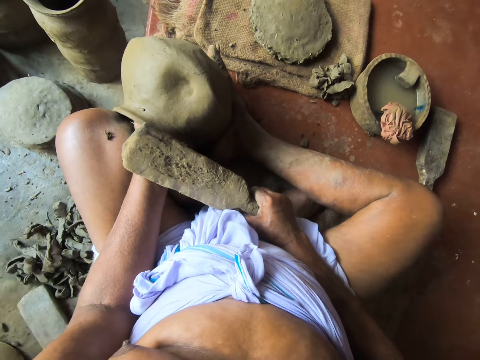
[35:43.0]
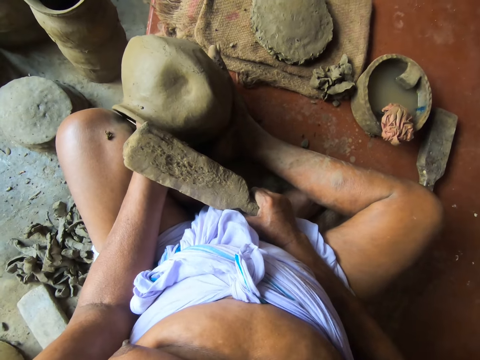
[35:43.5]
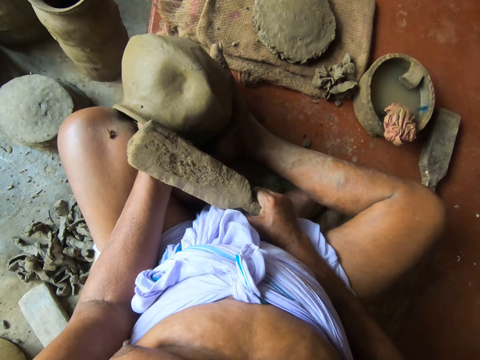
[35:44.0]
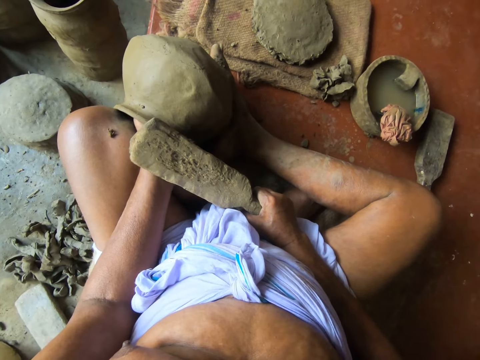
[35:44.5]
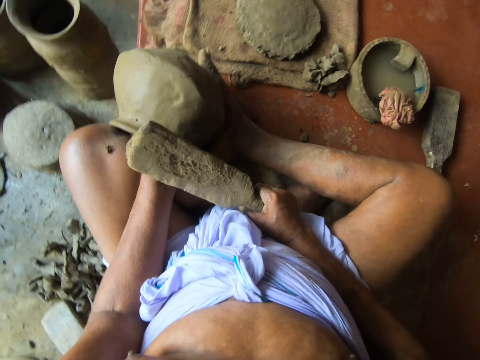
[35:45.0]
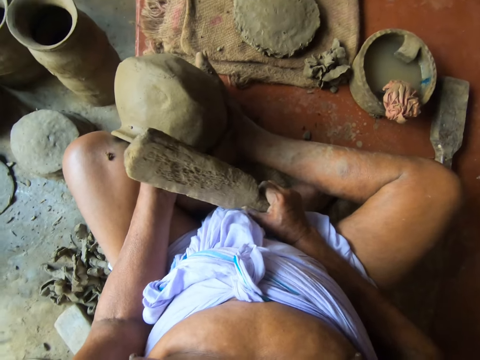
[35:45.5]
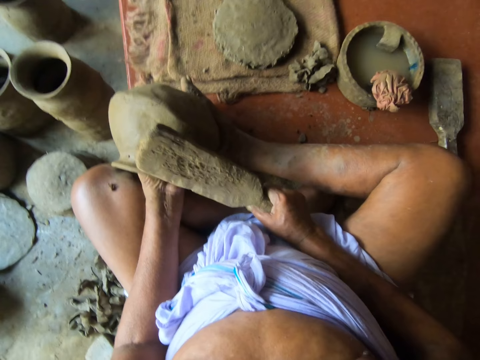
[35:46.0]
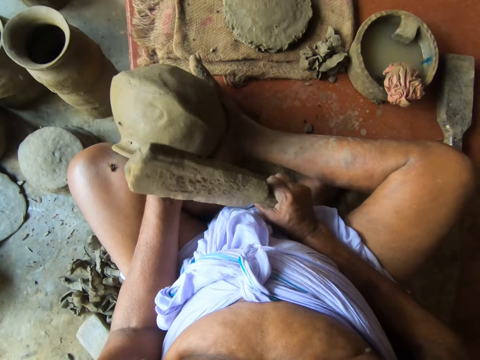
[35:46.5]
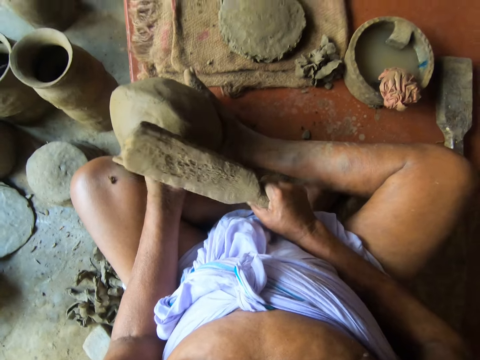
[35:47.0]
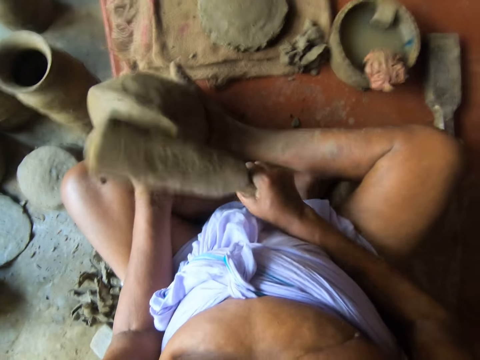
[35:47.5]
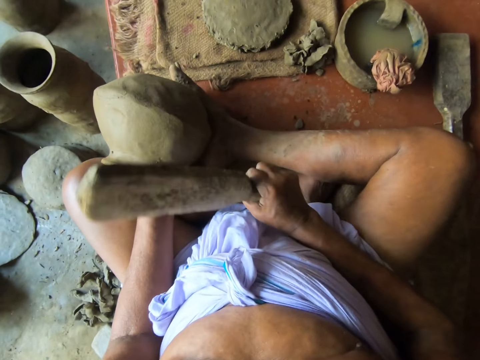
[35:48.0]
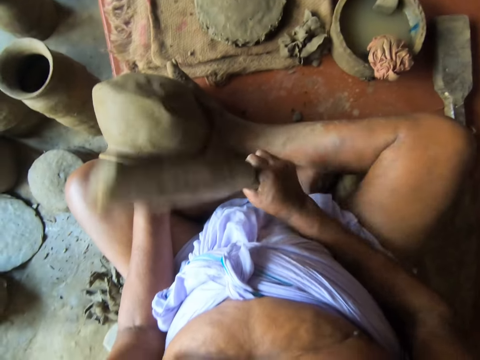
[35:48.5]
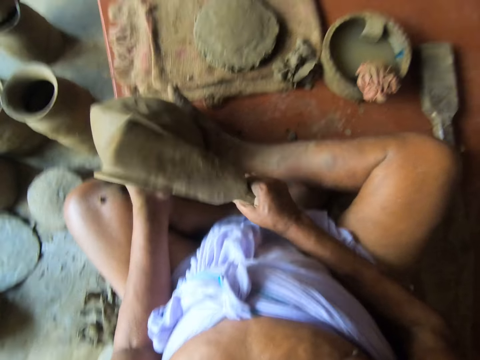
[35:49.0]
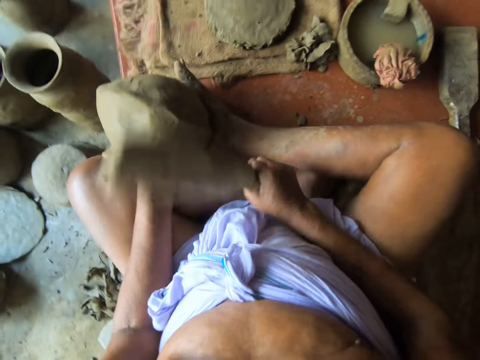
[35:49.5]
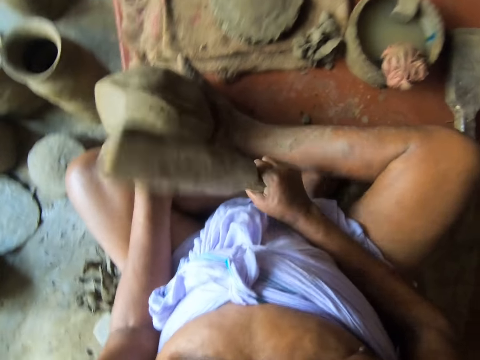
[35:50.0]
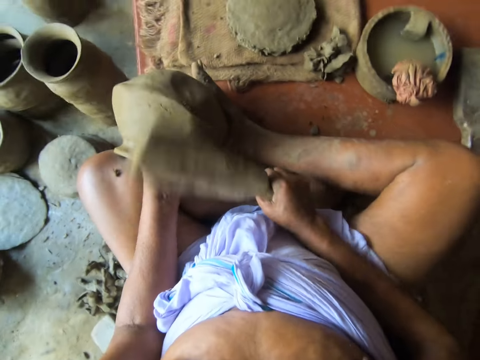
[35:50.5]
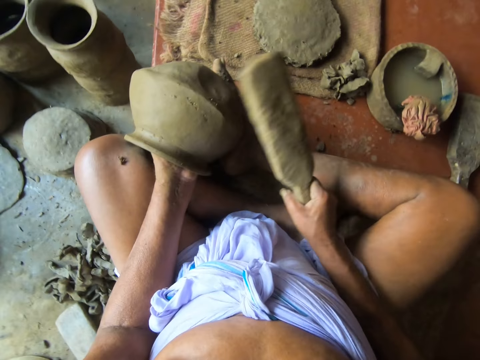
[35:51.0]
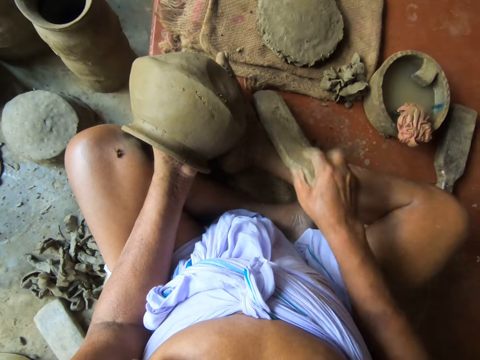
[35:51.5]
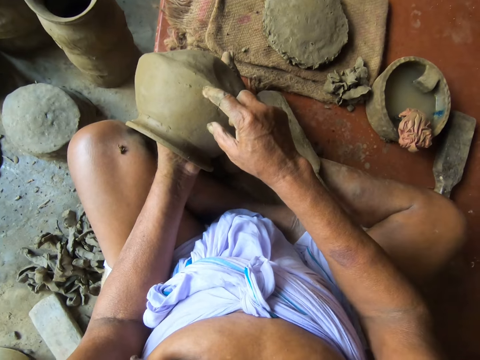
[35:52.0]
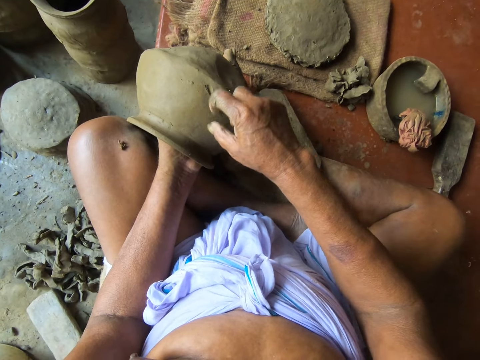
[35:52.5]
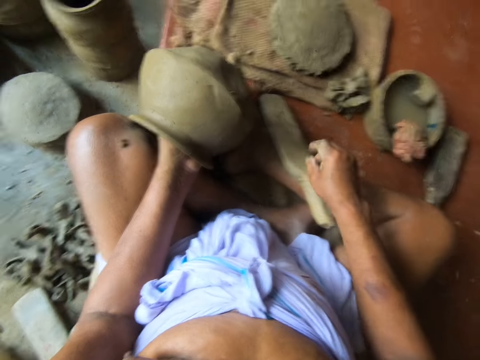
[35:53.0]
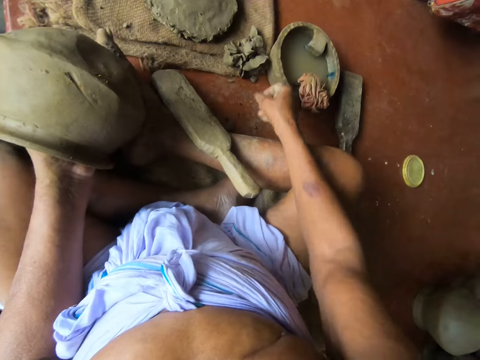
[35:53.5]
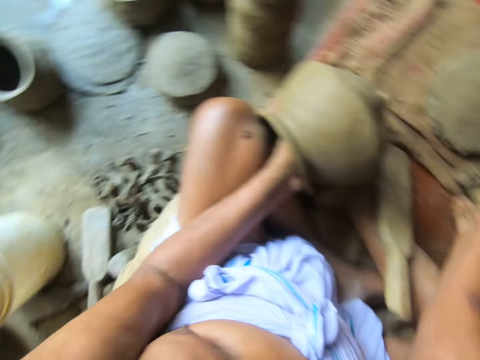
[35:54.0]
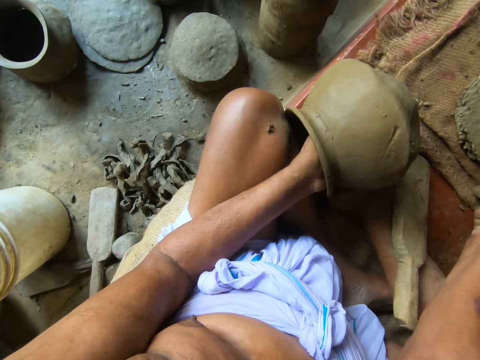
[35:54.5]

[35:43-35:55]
The camera wearer hits the pottery. He drops the paddle on the table with his right hand. He removes a stone from the pottery with his right hand. He picks a piece of clay. He cuts the clay on the table with his right hand.

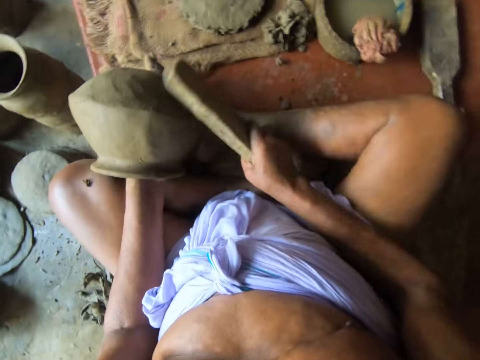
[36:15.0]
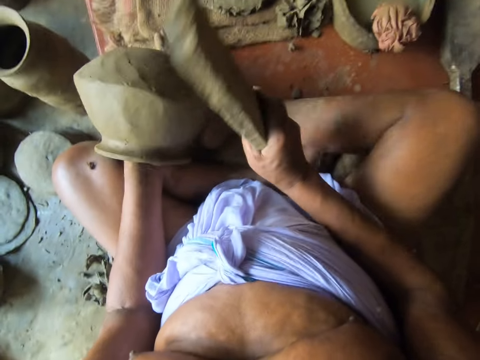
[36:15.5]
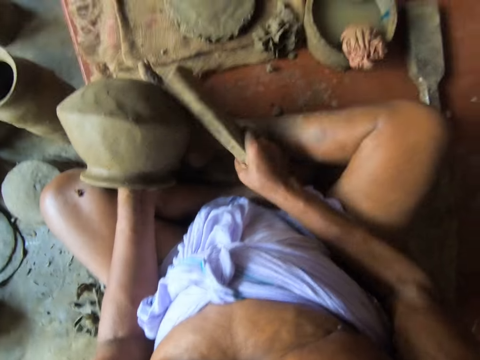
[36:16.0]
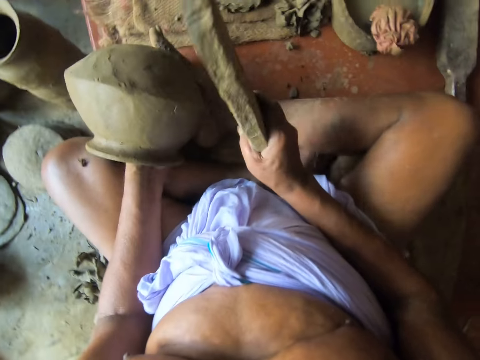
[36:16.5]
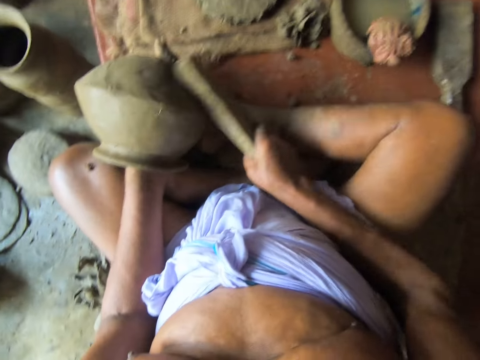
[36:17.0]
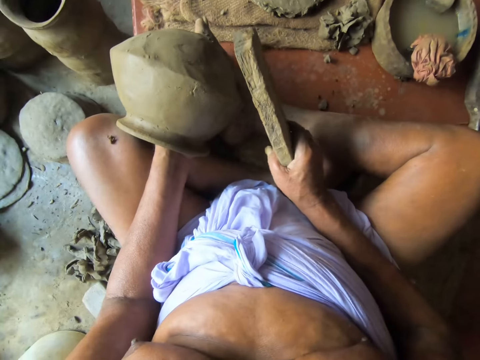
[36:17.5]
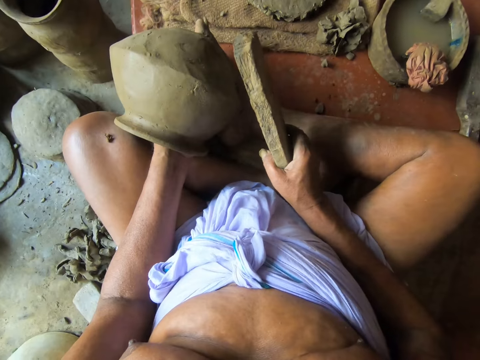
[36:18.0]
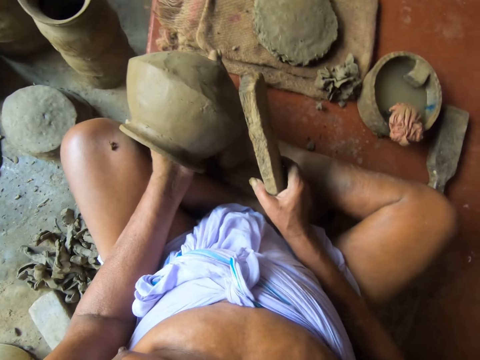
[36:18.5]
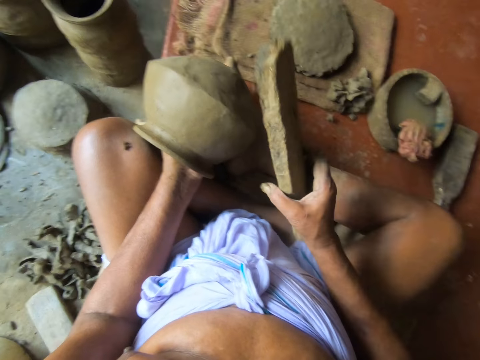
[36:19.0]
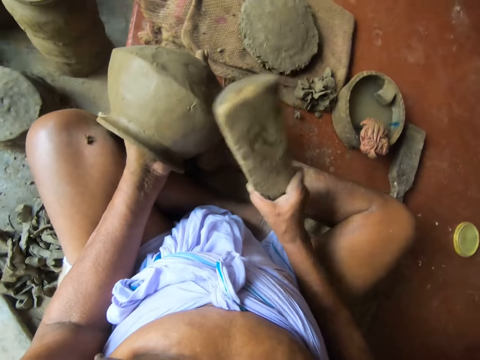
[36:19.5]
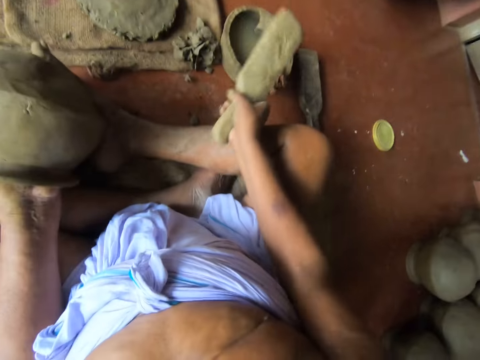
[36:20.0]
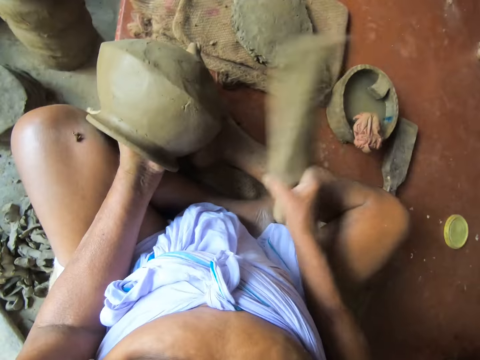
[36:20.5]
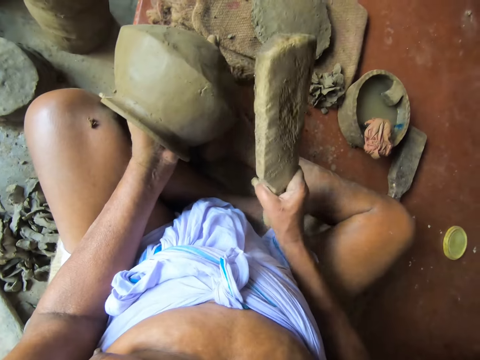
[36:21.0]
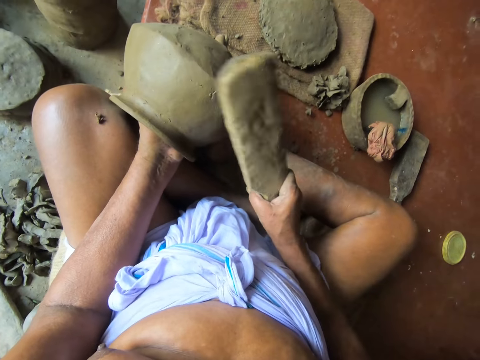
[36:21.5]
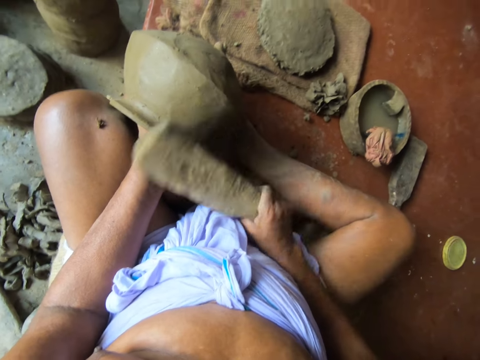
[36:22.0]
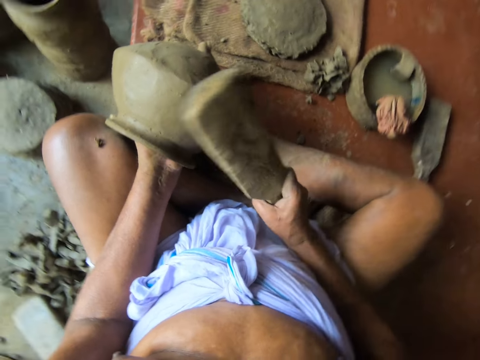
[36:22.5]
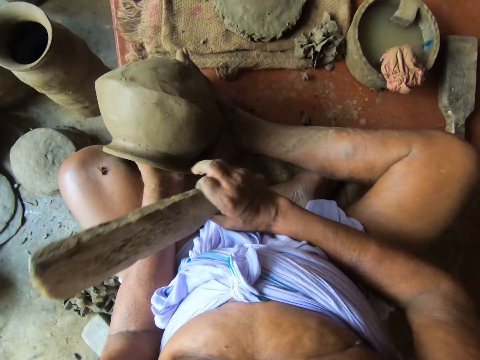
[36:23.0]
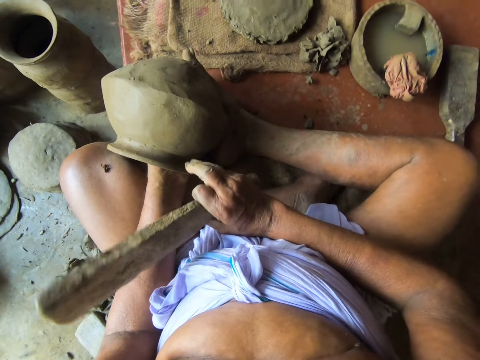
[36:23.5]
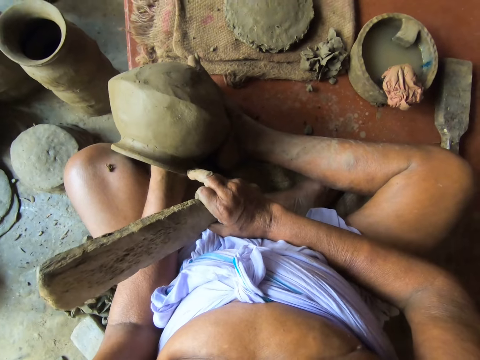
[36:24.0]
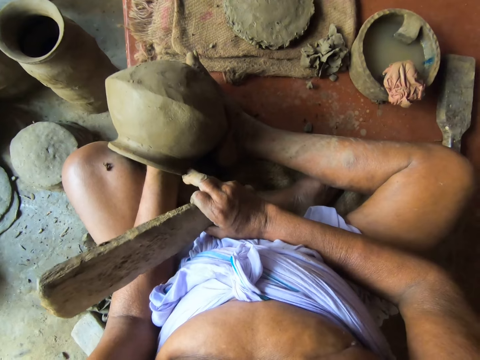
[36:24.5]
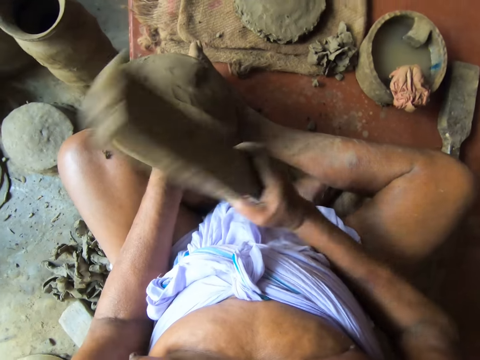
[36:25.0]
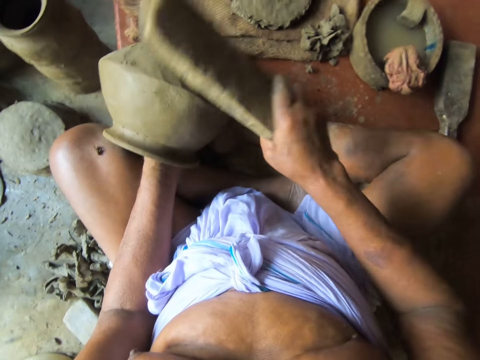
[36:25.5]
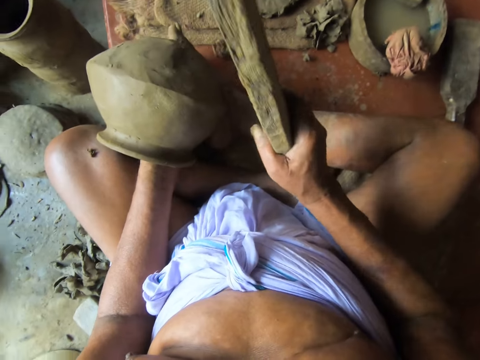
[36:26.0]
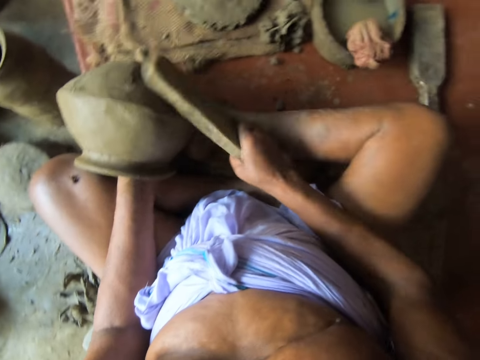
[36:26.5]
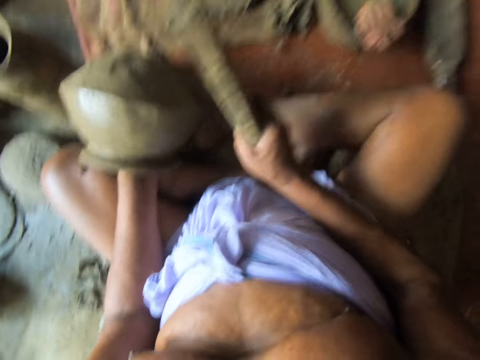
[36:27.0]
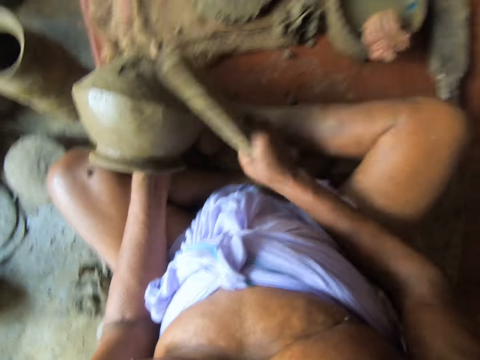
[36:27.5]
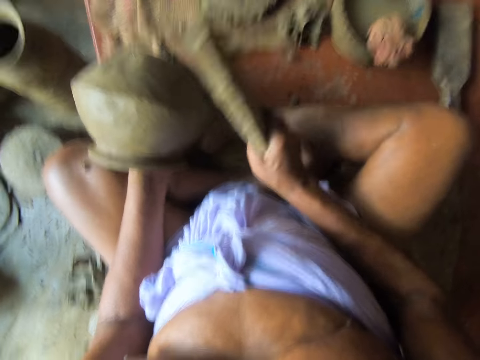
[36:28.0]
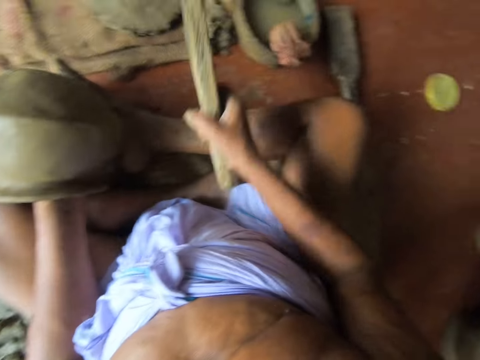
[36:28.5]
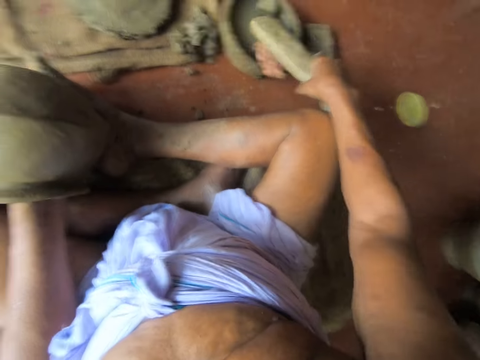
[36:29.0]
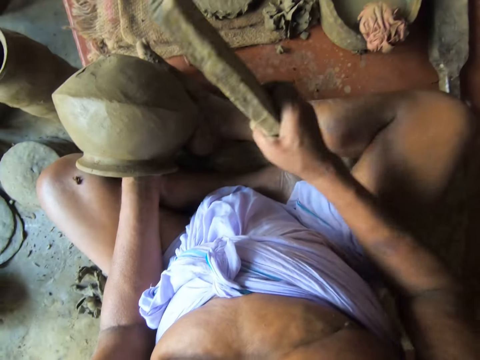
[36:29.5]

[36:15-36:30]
The camera wearer hits the ceramic pot with the bat in his right hand. He pulls the stick off the pot, dips the stick in water, removes the stick from the water pot, and molds the pot with the stick. He hits the ceramic pot with the bat with his right hand. He touches the ceramic pot with his right hand. He pulls the stick off the pot, presses the pot with his hands, and pulls his hand off the pot. He hits the ceramic pot with the bat with his right hand. He molds the pot with the stick. He turns the ceramic pot with his left hand. He pulls the stick off the pot. He dips the bat in the bowl of water with his right hand. He removes the stick from the water pot. He hits the ceramic pot with the bat with his right hand. He molds the pot with the stick.
